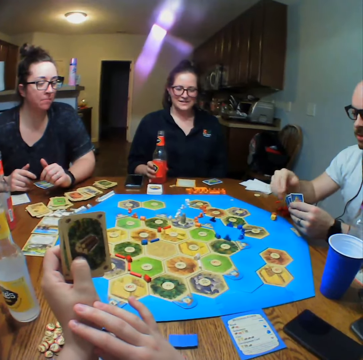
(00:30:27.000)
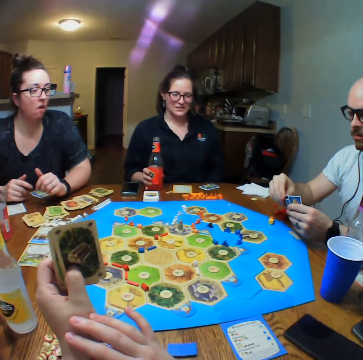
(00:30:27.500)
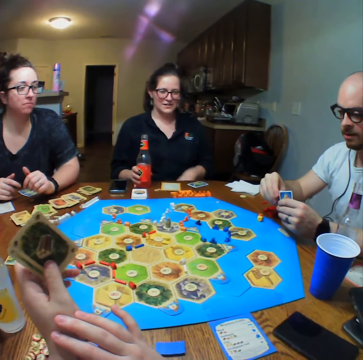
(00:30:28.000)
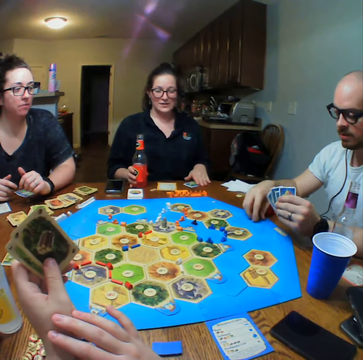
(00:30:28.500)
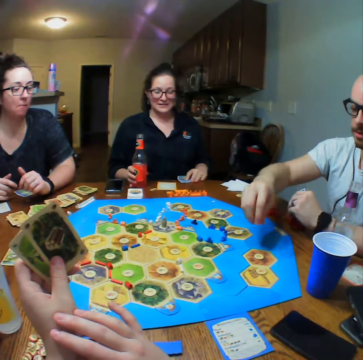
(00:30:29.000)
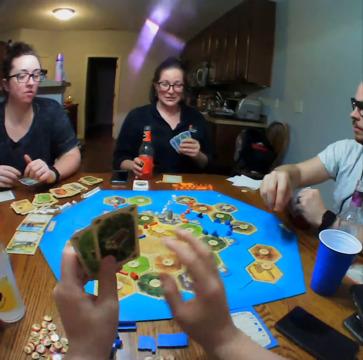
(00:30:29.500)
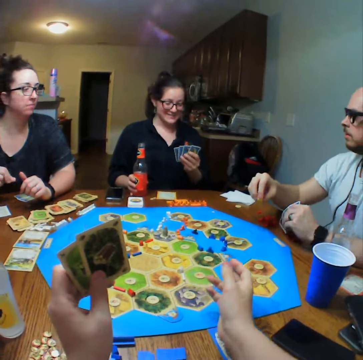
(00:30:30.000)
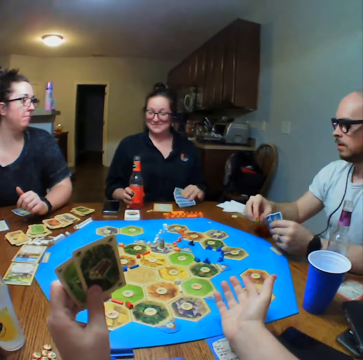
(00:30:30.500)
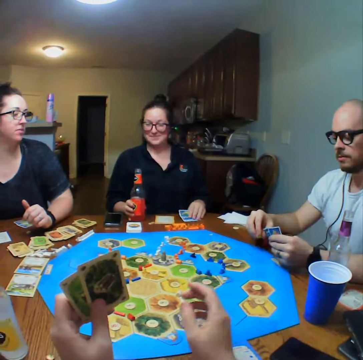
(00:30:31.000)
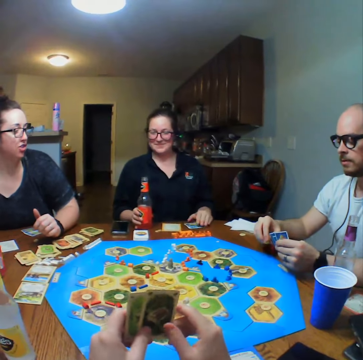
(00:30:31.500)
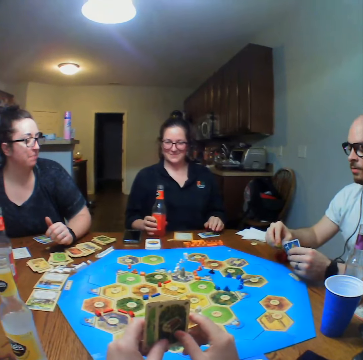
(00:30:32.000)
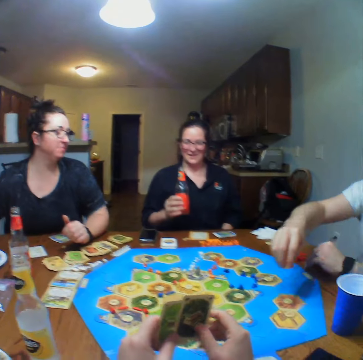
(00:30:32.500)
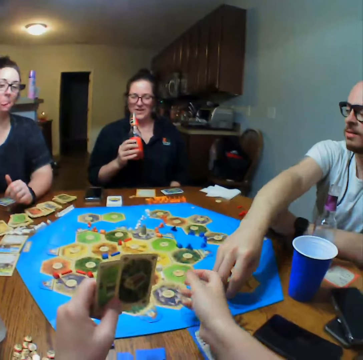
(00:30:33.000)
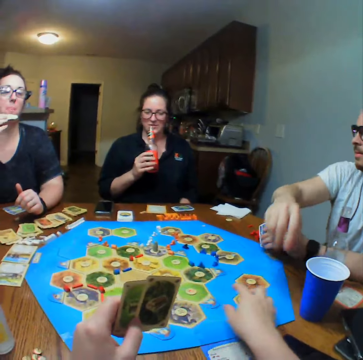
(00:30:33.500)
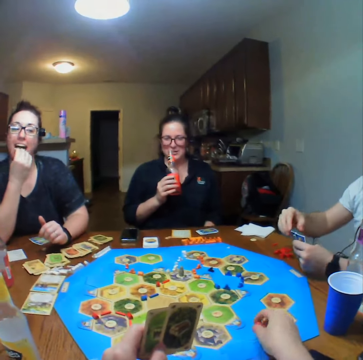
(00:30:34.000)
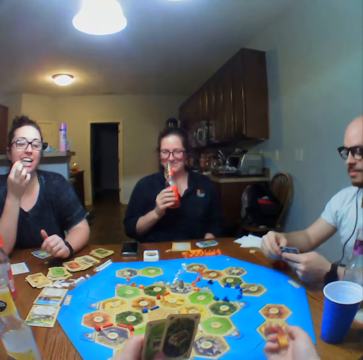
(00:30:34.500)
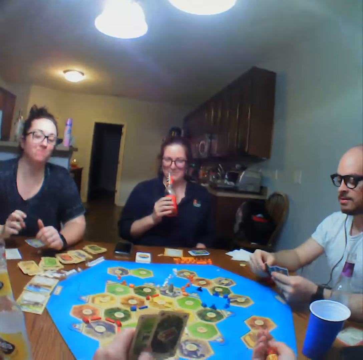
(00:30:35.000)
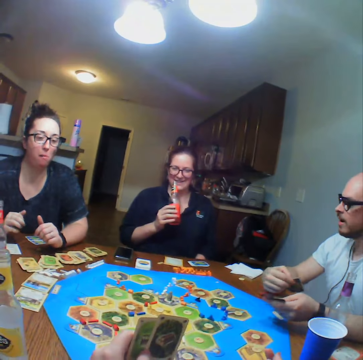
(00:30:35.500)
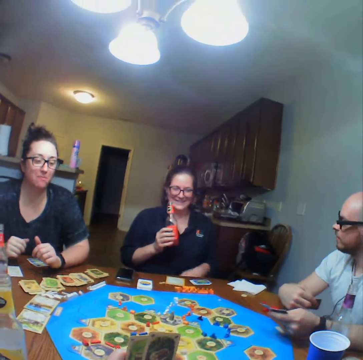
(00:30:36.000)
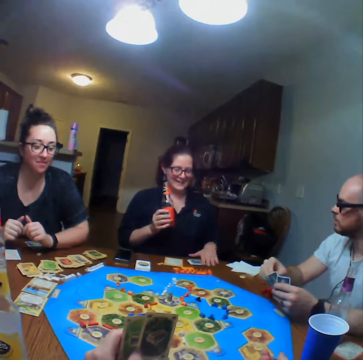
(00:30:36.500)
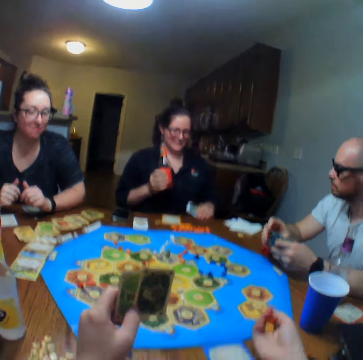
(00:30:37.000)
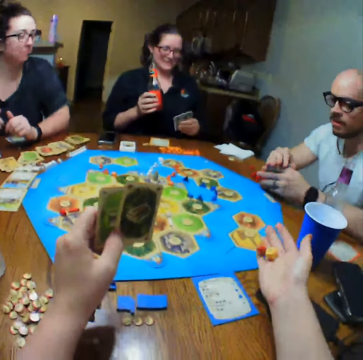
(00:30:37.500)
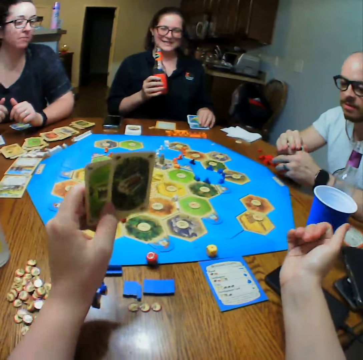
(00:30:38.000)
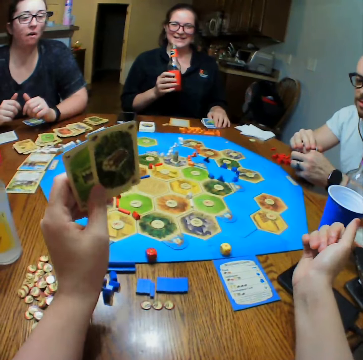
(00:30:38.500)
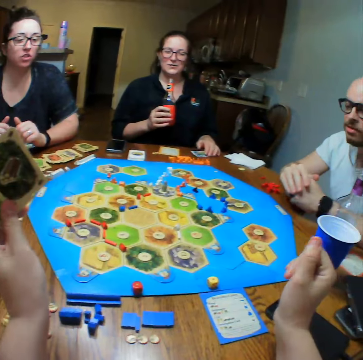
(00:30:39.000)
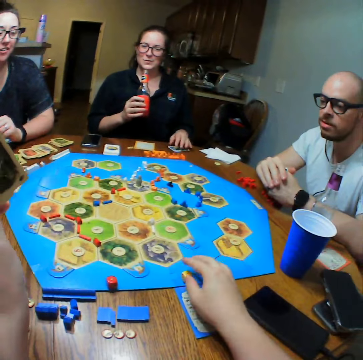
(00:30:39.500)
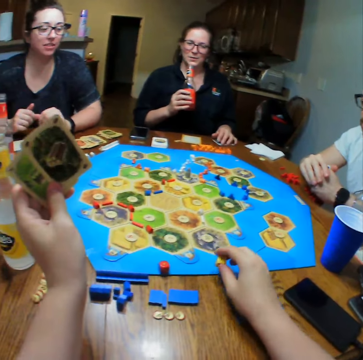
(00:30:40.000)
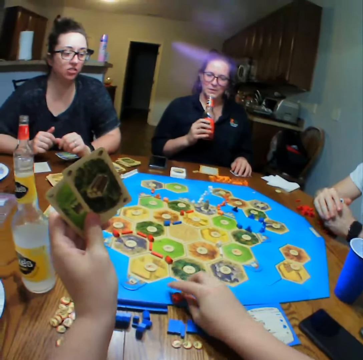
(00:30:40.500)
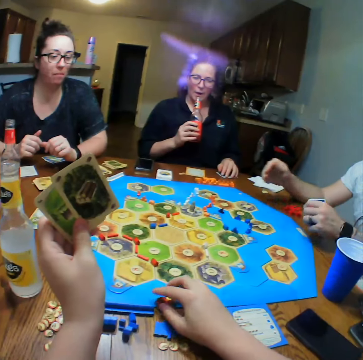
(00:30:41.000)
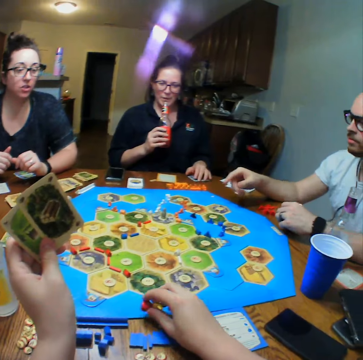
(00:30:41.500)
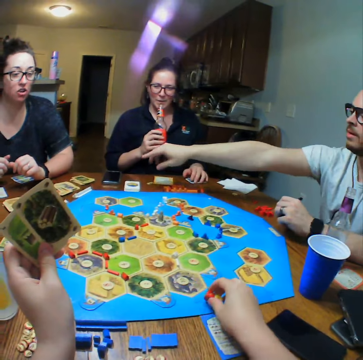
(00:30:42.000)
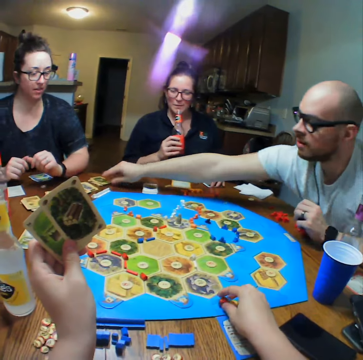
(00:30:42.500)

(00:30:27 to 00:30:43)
A lady picks up a card. The lady places down a card. A man places down a dice. The camera wearer picks up a dice. The lady drinks. The lady picks up a card. The camera wearer tosses the dice. They talk. The man talks. The camera wearer picks up the dice.

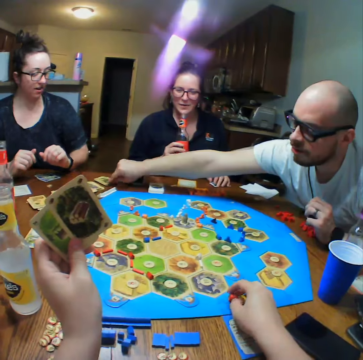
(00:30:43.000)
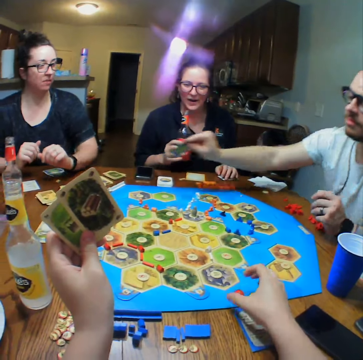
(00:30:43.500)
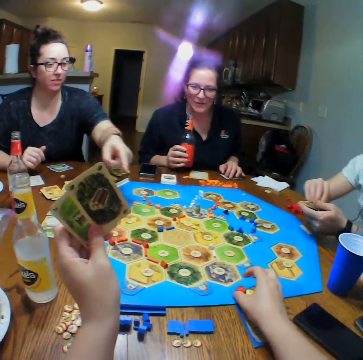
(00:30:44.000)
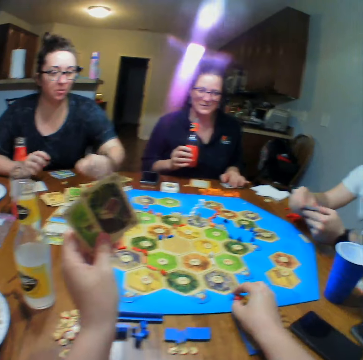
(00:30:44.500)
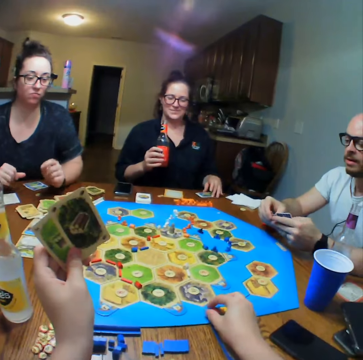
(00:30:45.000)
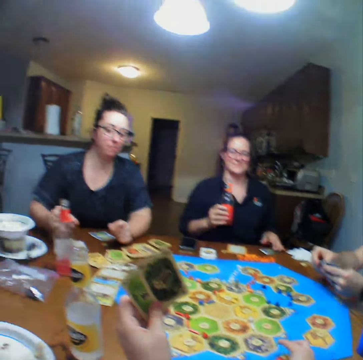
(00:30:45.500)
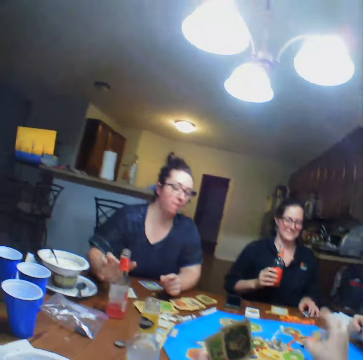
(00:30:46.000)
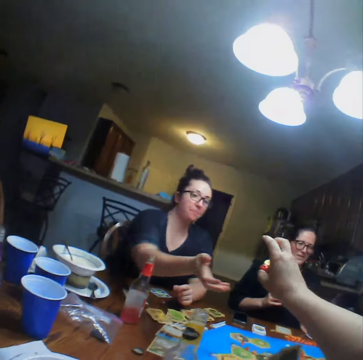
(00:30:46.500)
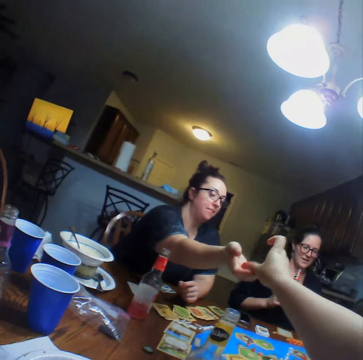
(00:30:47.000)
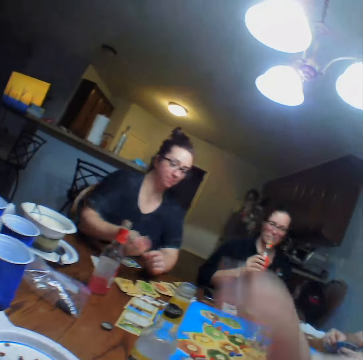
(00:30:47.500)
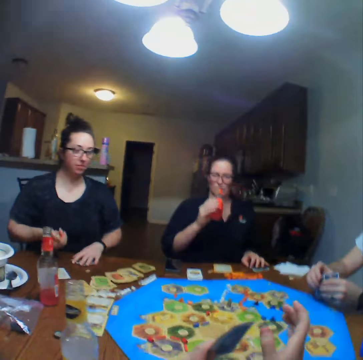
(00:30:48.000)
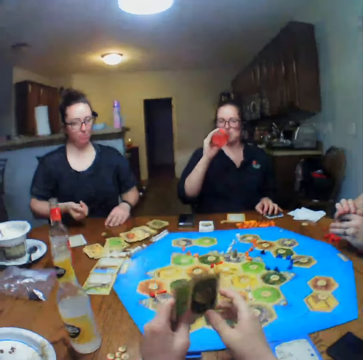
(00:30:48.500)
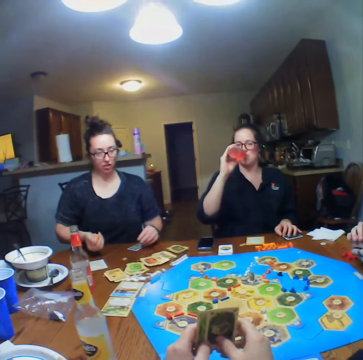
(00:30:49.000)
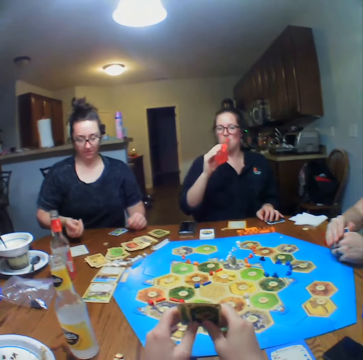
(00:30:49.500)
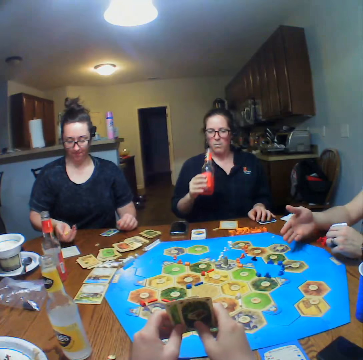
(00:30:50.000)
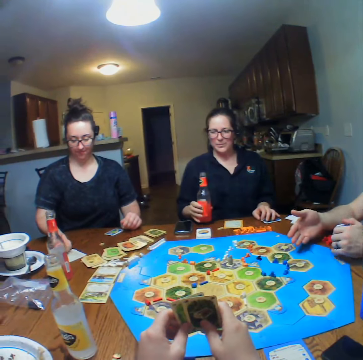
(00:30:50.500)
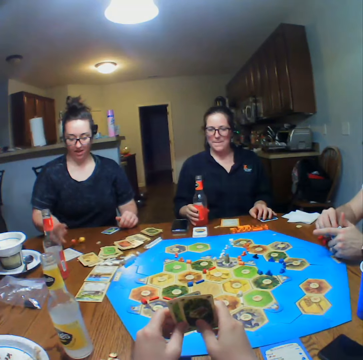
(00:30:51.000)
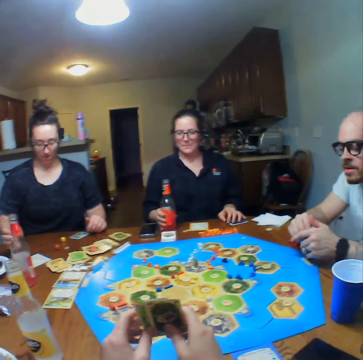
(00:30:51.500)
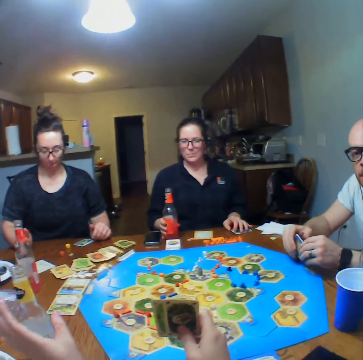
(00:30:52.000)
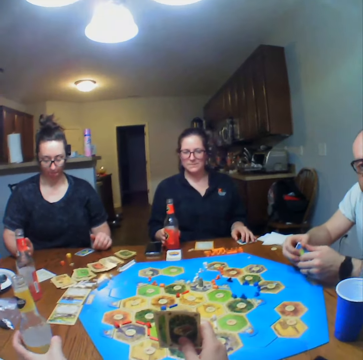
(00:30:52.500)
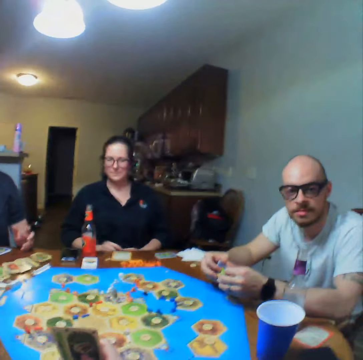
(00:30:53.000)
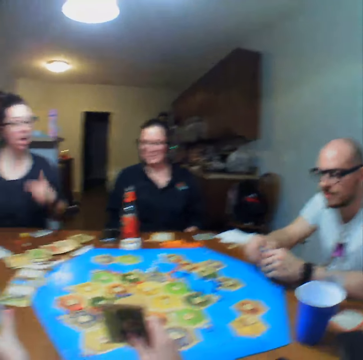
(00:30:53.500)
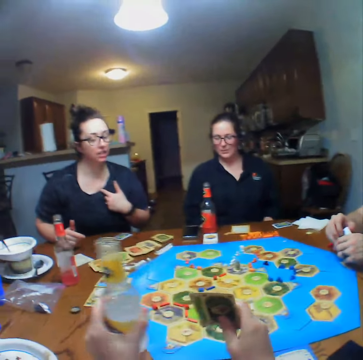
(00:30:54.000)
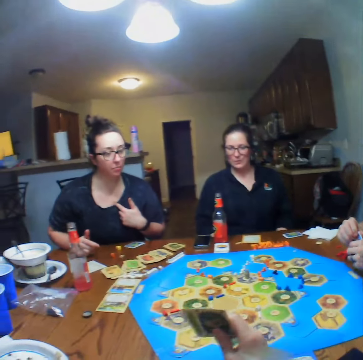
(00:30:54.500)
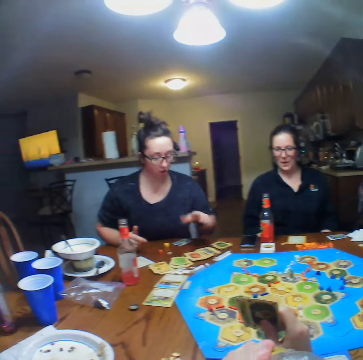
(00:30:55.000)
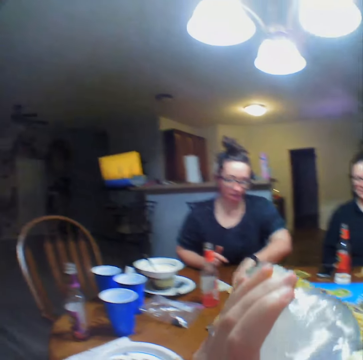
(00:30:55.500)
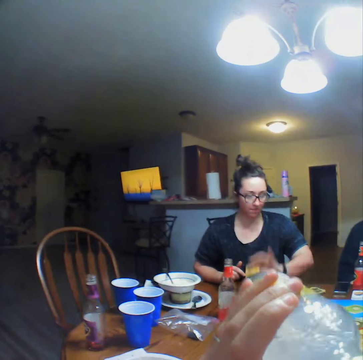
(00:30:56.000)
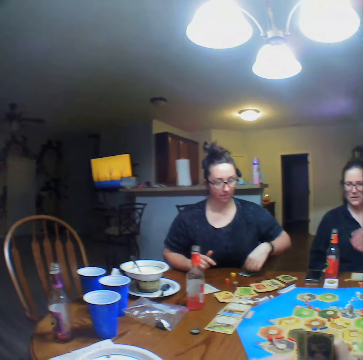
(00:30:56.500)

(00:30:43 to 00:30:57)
A man picks up a card. The camera wearer talks. They give a lady the dice. The lady tosses the dice. Another lady drinks a juice. The camera wearer drinks.

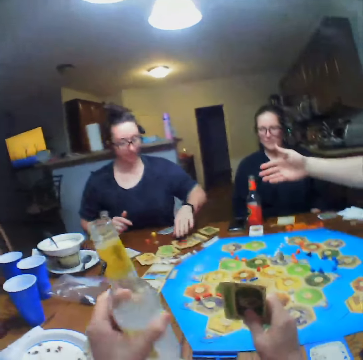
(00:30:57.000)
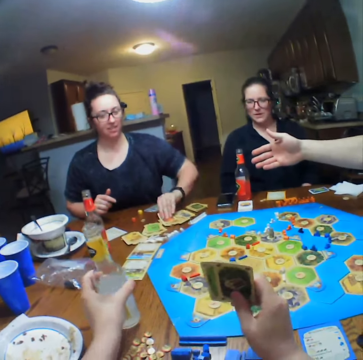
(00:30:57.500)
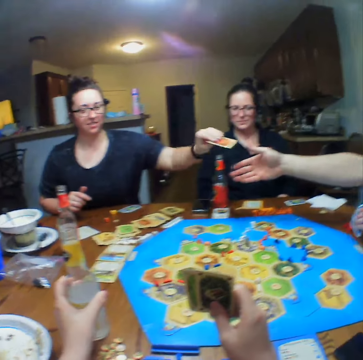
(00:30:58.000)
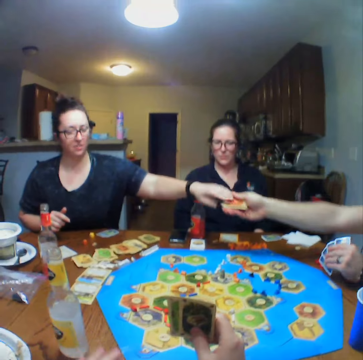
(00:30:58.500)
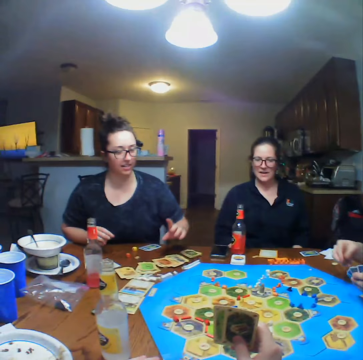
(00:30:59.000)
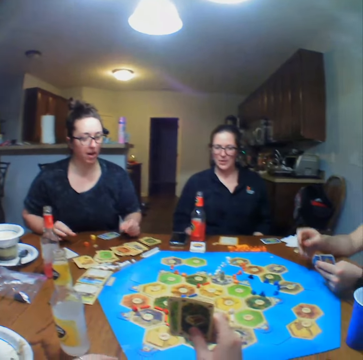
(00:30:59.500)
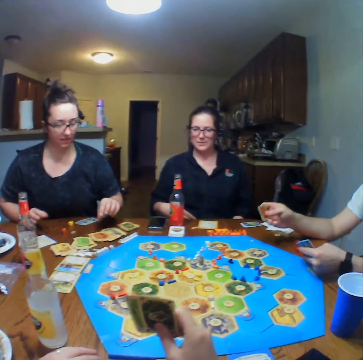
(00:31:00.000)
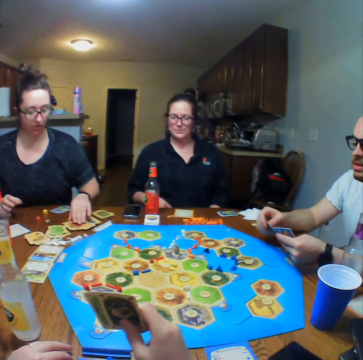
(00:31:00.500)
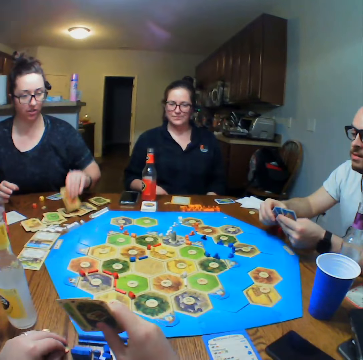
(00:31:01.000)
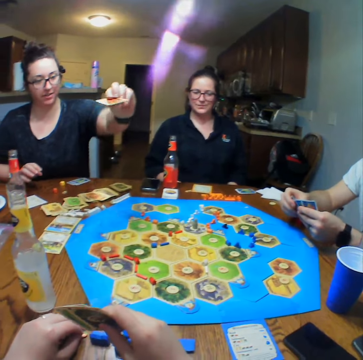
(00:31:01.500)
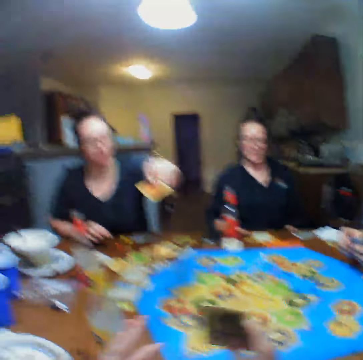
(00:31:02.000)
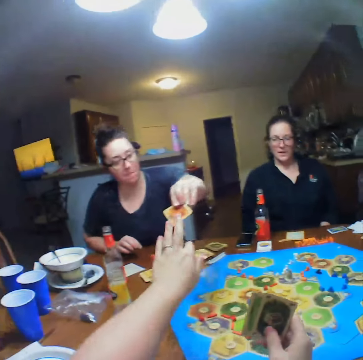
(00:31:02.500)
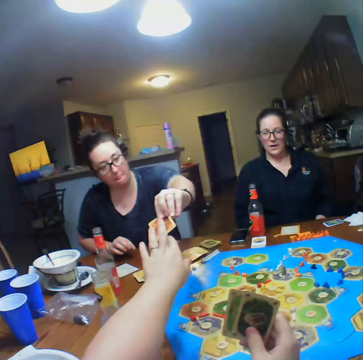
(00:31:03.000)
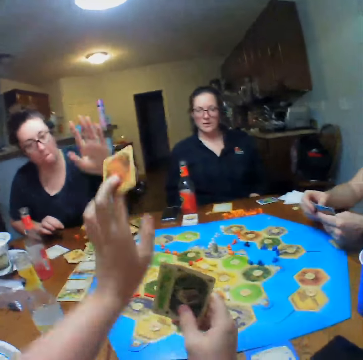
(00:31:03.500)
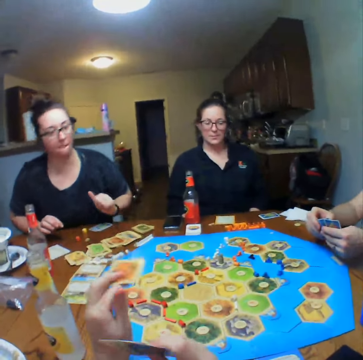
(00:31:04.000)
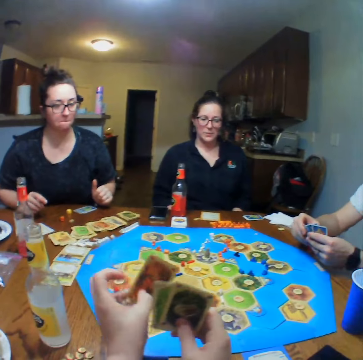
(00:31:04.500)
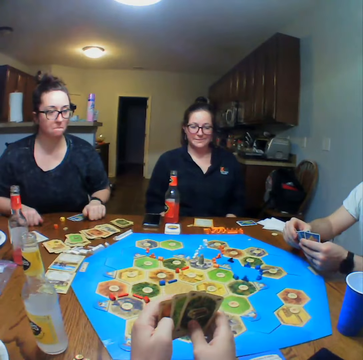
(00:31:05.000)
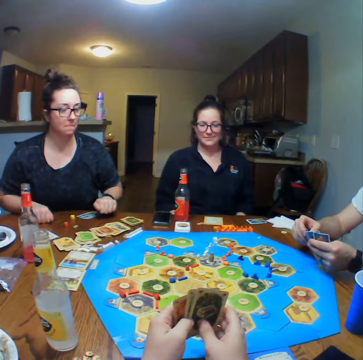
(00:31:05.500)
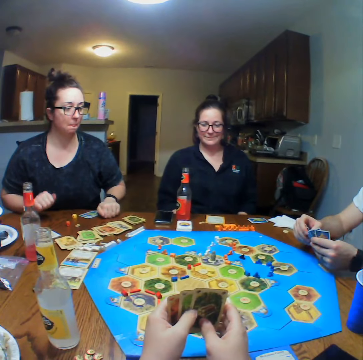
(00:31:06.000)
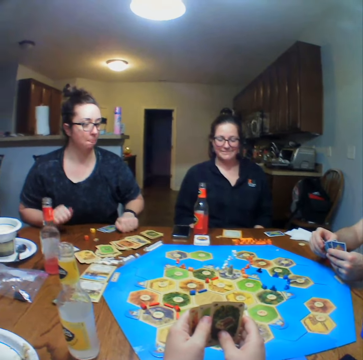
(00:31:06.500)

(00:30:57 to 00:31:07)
A lady takes a card. The lady gives a man the cards. The camera wearer talks. The lady picks up a card. The lady gives the camera wearer the card. The camera wearer takes the card from the lady. They look at the cards.
